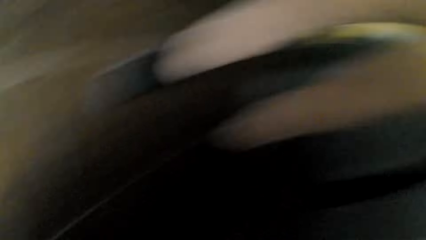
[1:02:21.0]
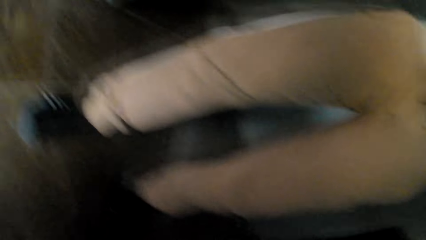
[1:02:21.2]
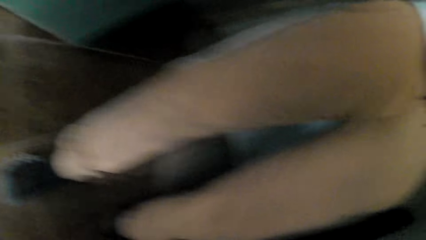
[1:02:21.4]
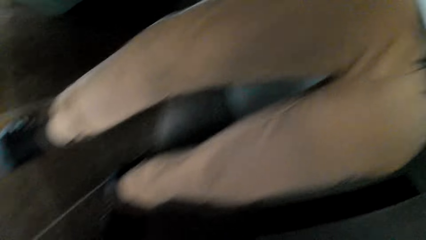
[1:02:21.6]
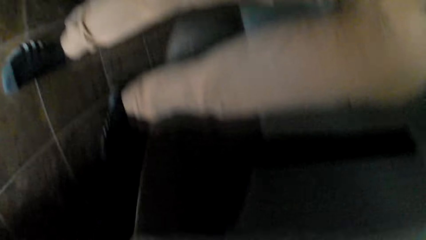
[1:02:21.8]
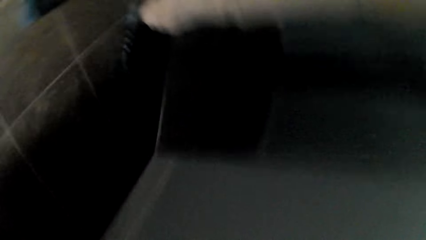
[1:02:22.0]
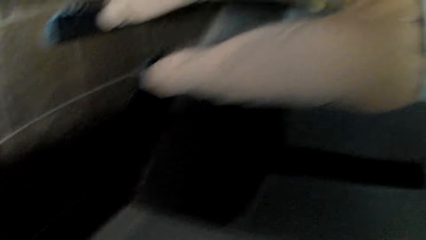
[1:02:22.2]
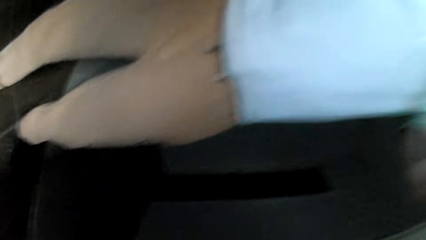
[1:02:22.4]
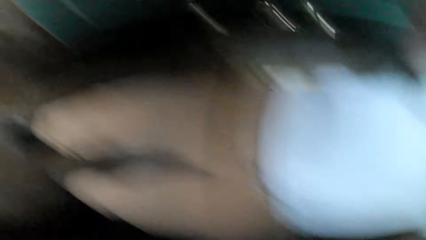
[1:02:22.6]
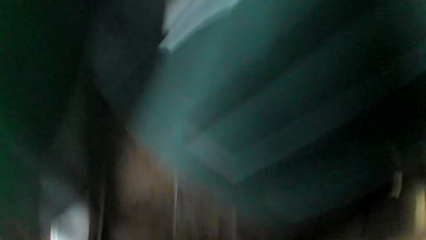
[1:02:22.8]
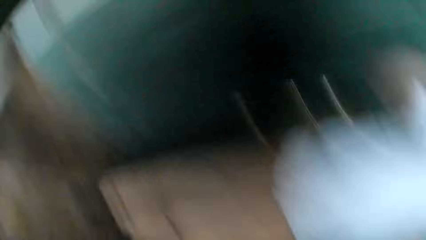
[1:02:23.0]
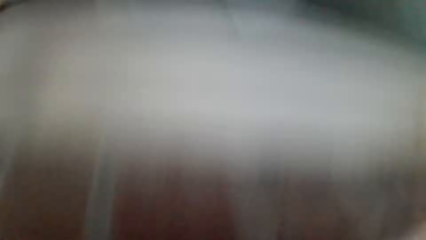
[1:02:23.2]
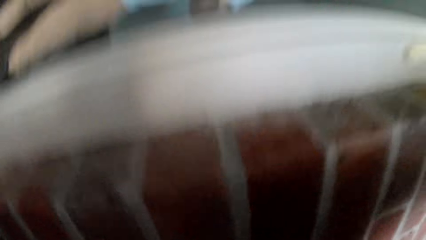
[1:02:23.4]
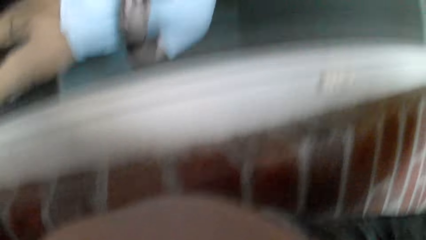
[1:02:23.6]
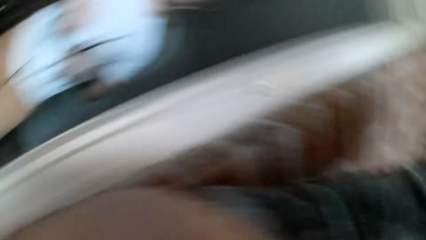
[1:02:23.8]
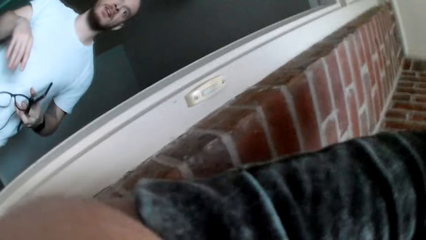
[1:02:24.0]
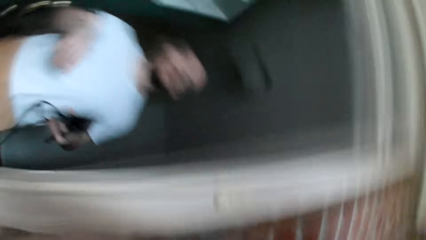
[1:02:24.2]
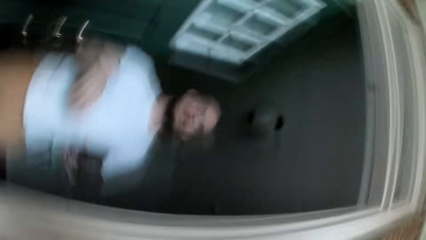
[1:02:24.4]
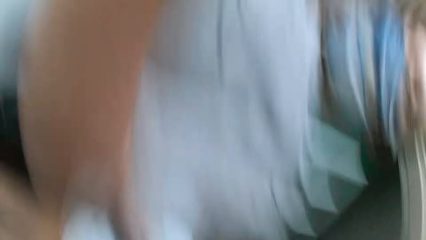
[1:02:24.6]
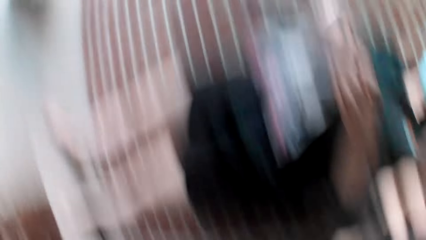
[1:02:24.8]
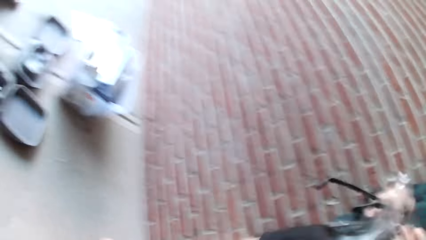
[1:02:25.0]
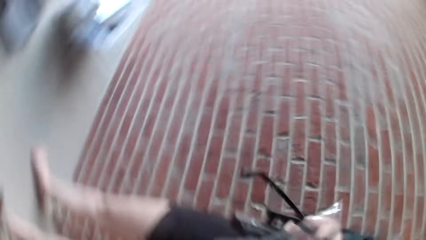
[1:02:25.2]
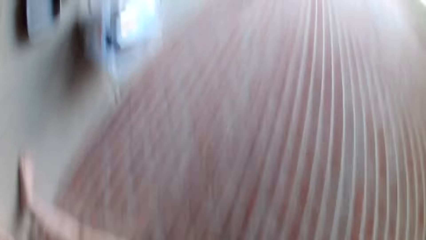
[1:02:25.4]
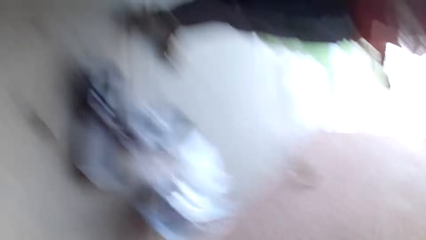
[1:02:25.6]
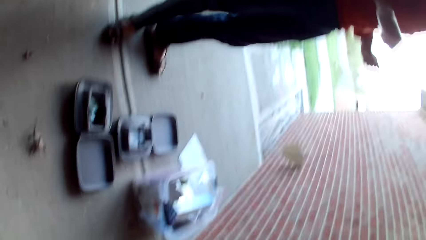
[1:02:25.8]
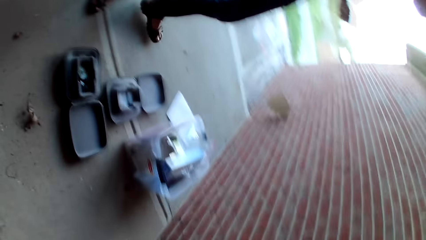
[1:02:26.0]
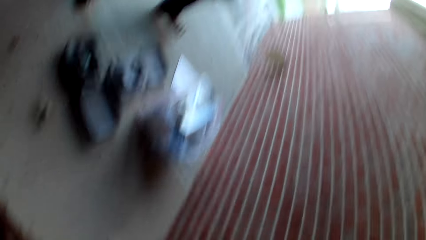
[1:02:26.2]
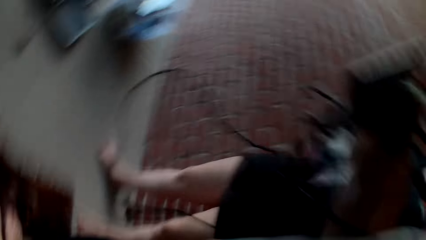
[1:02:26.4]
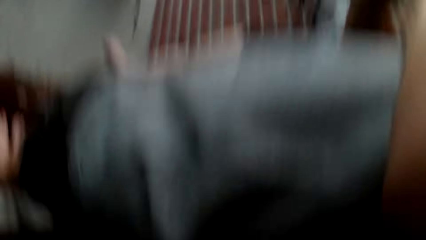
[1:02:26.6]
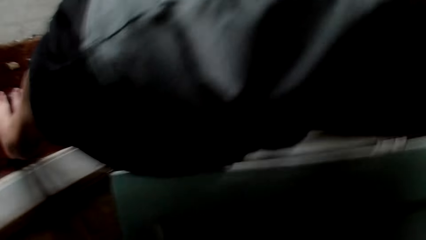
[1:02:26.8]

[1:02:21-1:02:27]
A person turns around. The camera wearer turns around the room.

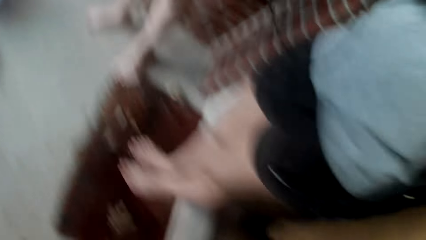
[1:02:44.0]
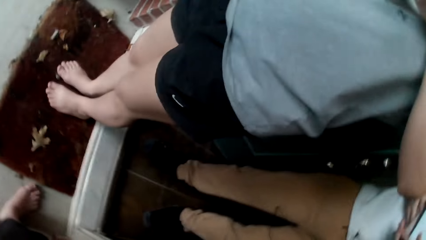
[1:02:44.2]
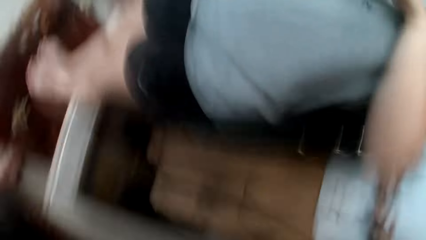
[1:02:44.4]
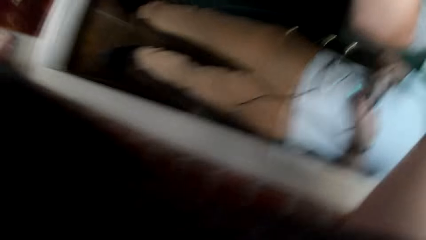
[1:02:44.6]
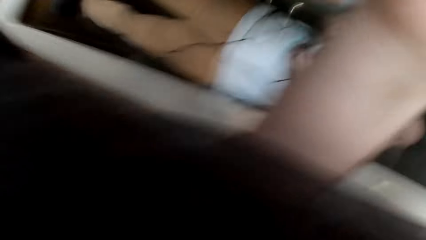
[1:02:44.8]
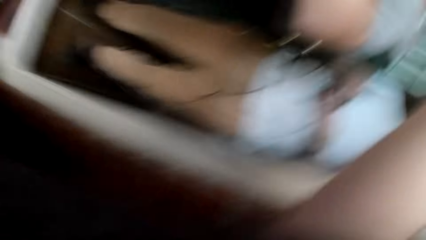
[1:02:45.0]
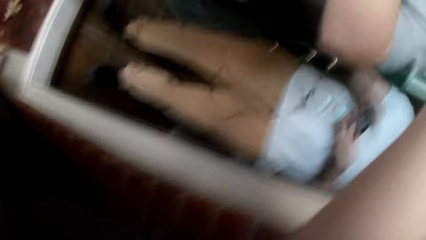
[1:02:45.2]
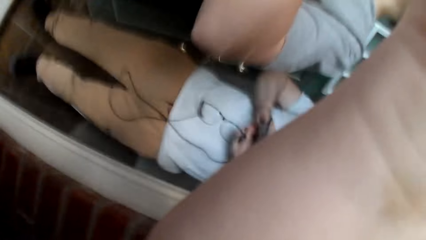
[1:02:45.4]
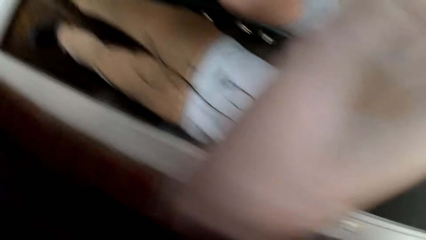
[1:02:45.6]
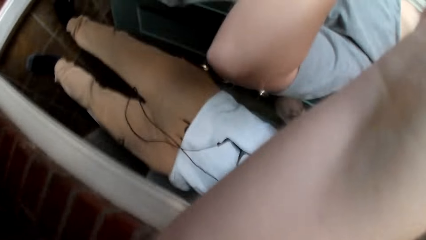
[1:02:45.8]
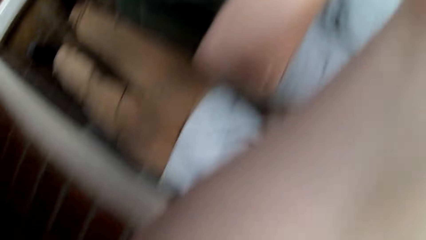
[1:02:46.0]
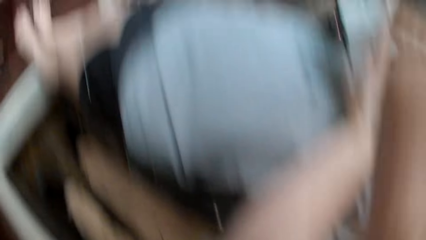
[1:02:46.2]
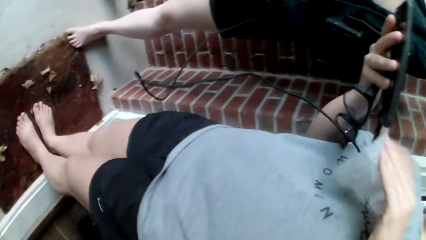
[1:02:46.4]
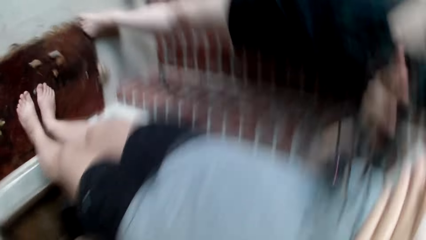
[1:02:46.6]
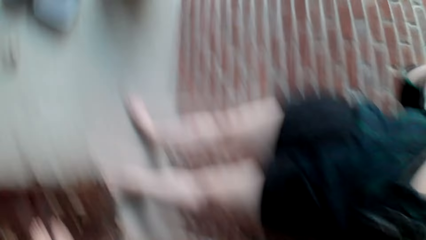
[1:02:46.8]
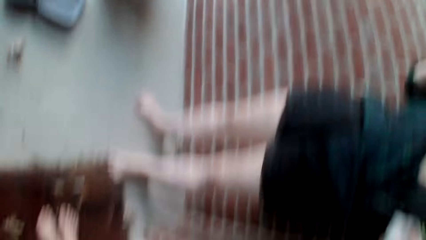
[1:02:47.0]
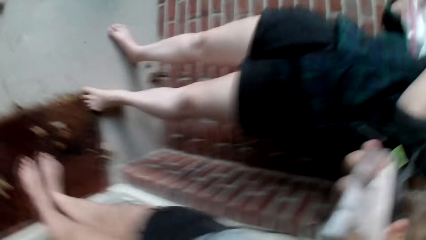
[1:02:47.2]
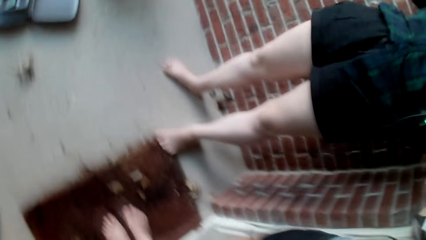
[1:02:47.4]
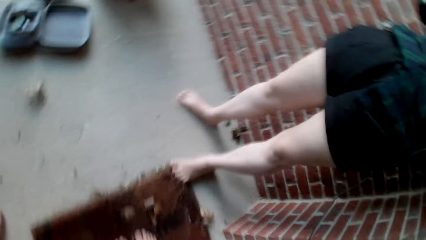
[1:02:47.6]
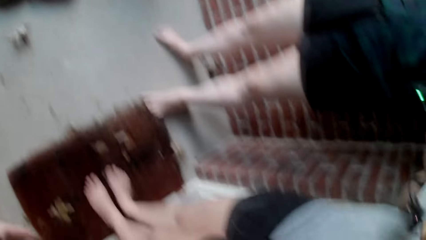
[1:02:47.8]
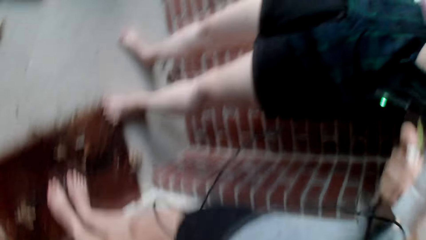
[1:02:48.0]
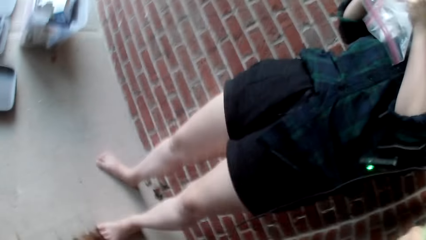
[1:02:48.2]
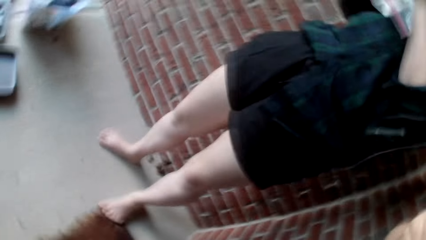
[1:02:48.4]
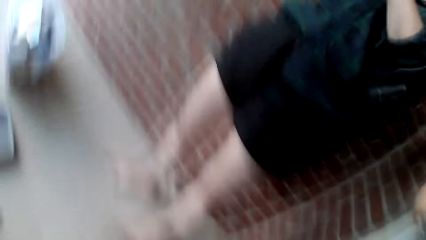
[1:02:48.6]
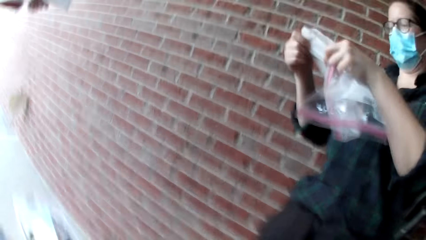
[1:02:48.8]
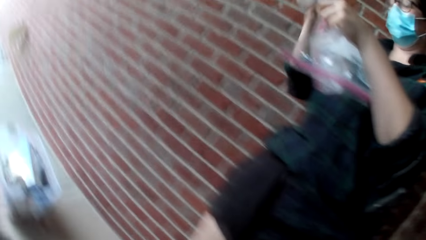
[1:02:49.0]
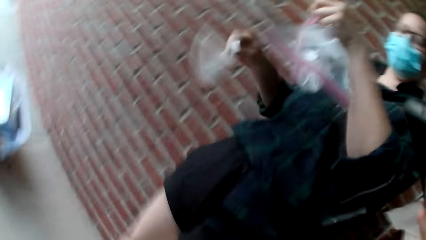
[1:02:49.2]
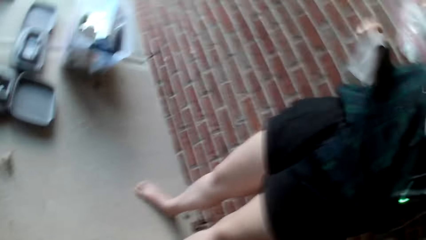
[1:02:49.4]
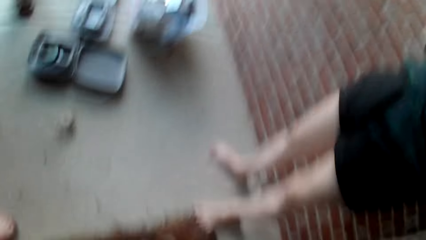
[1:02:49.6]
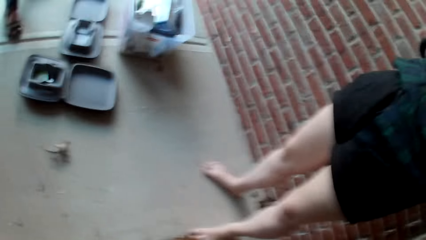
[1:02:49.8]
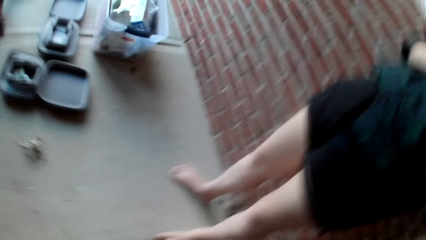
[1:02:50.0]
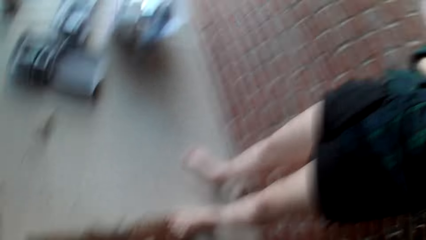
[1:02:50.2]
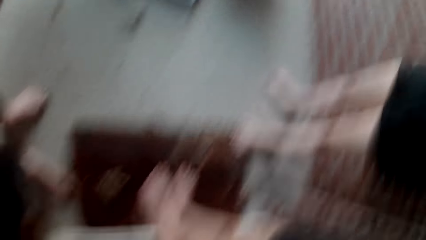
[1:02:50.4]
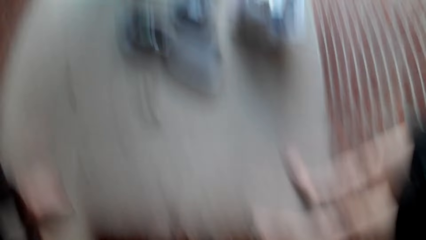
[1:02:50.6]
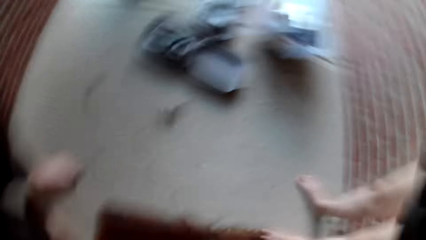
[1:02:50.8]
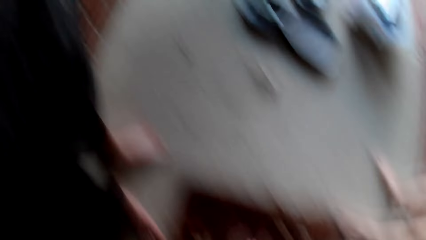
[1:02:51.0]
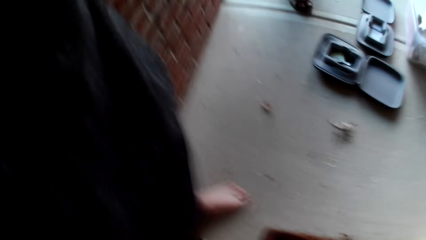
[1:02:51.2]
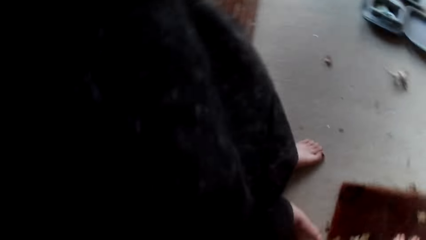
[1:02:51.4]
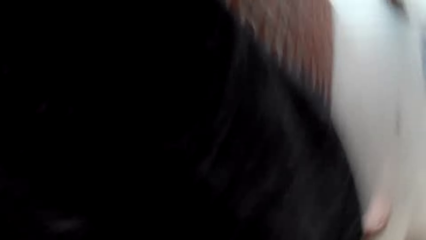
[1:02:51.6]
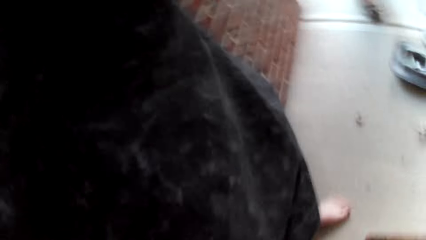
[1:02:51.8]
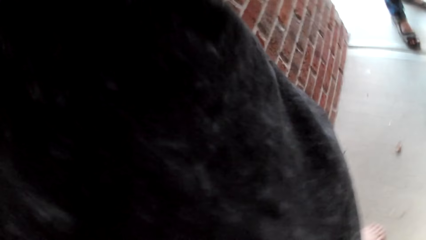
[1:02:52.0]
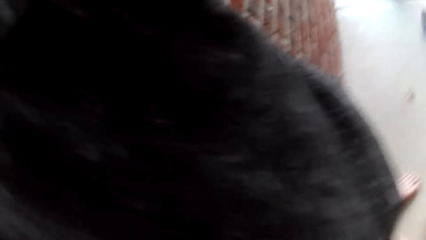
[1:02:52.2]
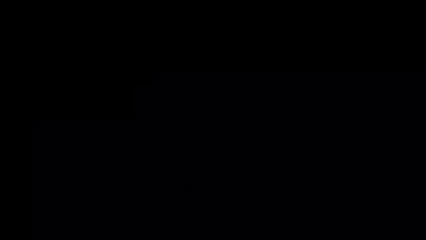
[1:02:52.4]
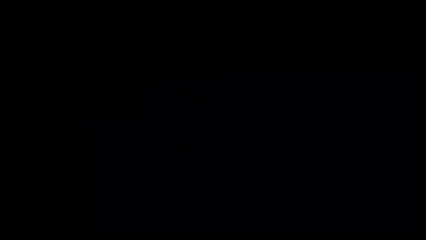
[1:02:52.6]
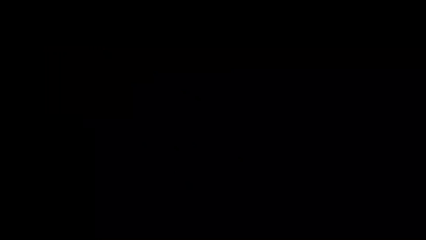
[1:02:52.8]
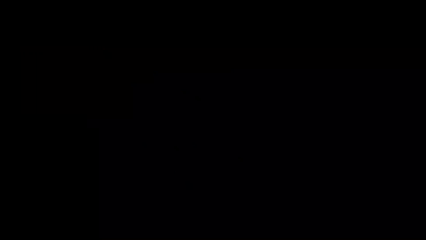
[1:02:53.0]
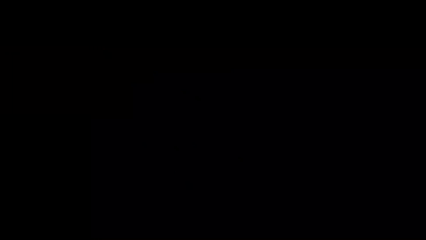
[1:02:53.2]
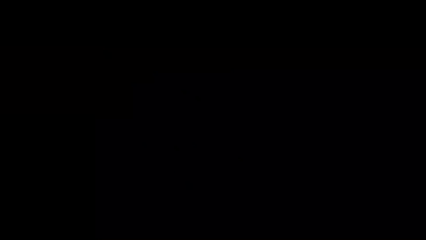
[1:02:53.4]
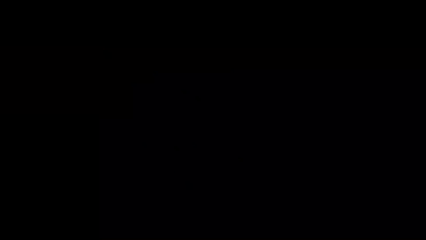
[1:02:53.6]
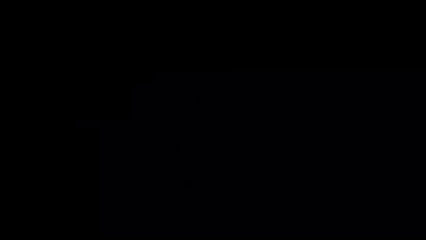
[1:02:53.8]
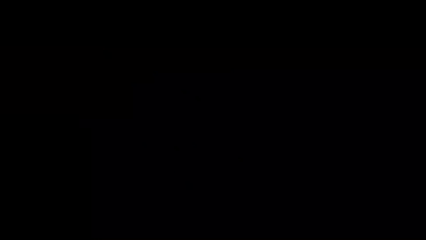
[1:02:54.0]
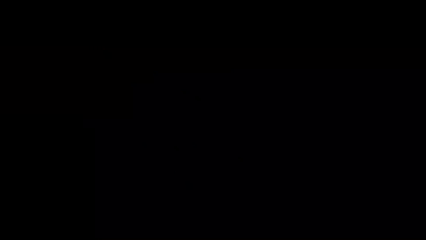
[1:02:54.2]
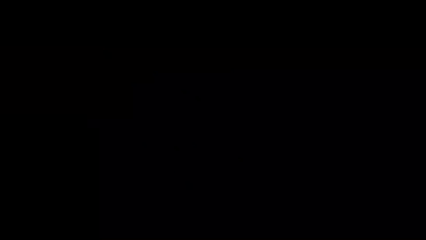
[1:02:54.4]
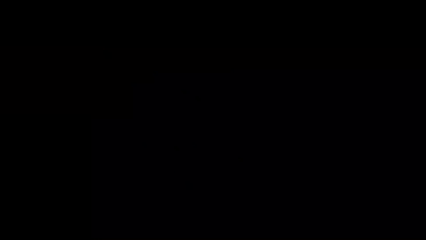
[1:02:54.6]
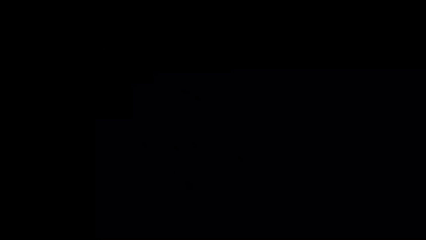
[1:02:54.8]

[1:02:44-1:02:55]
The camera wearer tilts the camera. A person adjusts the plastic bag.
